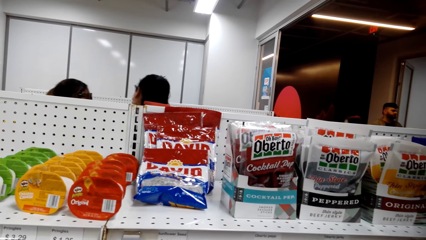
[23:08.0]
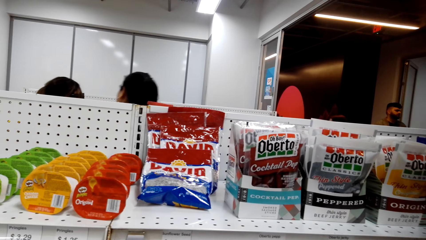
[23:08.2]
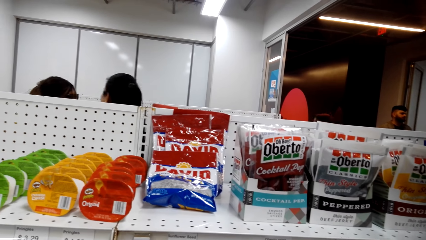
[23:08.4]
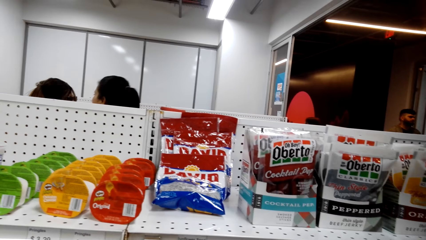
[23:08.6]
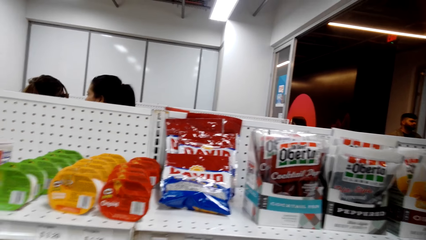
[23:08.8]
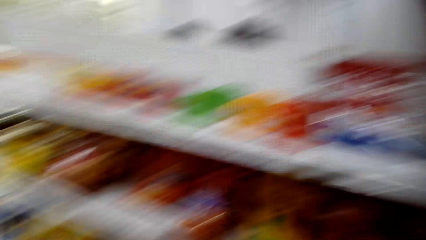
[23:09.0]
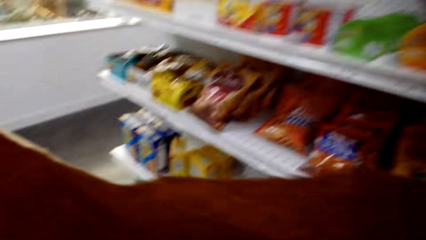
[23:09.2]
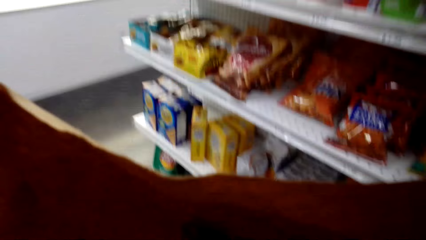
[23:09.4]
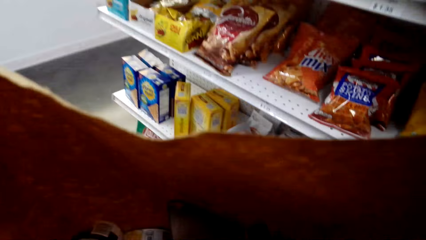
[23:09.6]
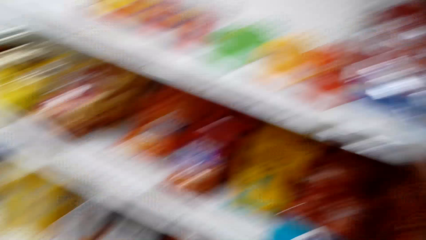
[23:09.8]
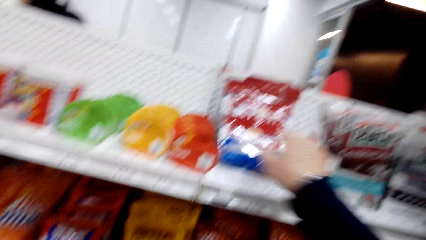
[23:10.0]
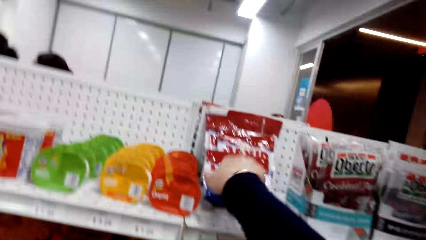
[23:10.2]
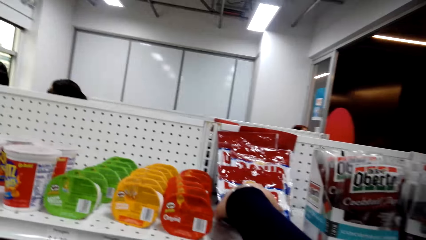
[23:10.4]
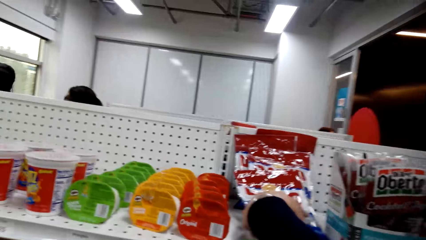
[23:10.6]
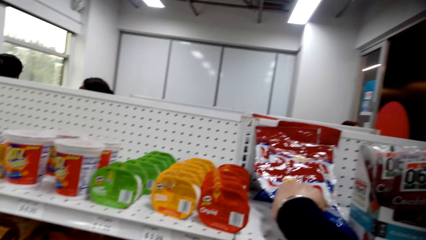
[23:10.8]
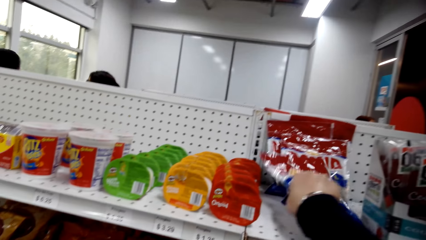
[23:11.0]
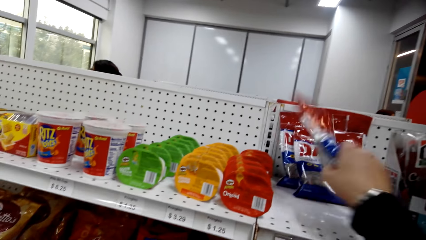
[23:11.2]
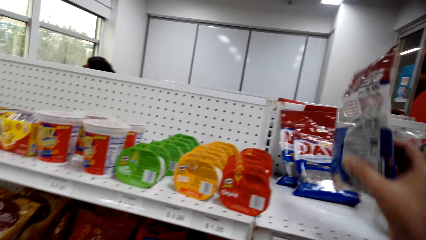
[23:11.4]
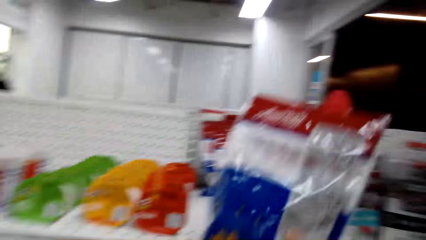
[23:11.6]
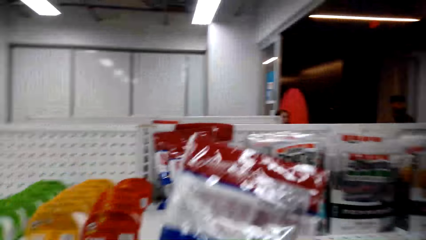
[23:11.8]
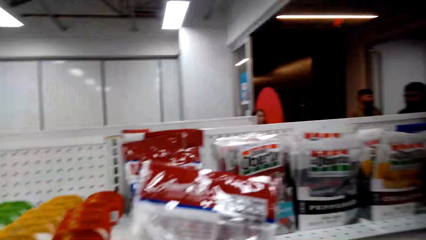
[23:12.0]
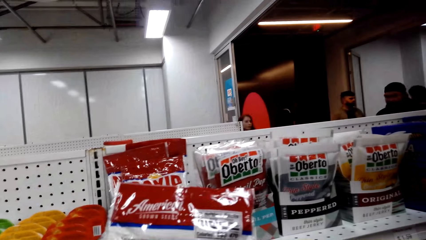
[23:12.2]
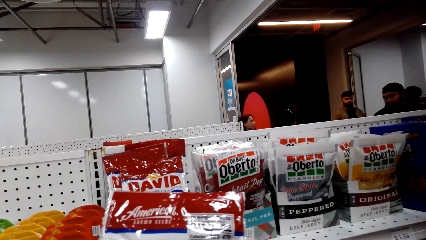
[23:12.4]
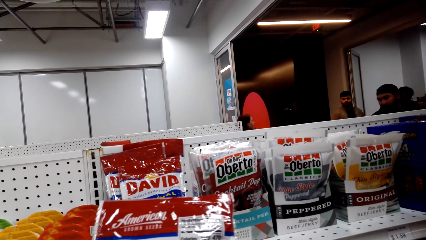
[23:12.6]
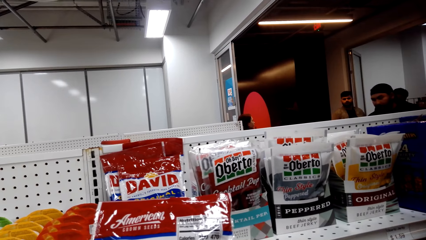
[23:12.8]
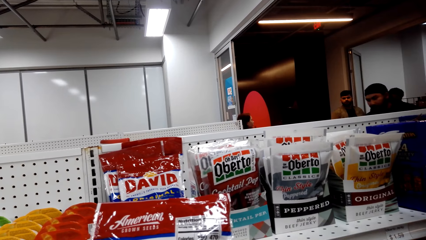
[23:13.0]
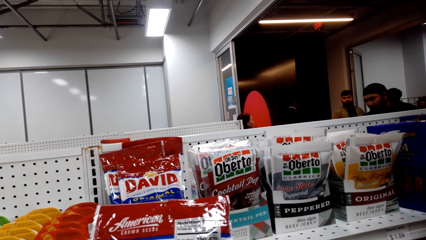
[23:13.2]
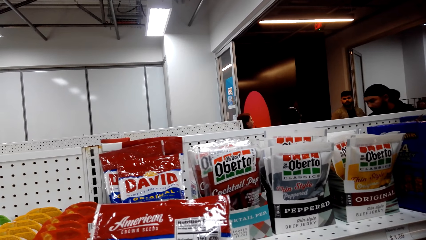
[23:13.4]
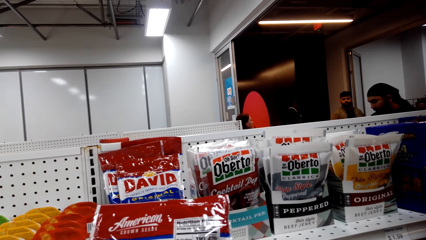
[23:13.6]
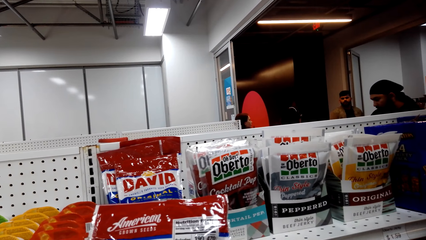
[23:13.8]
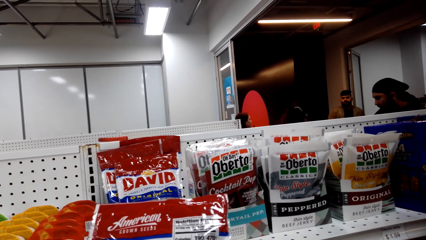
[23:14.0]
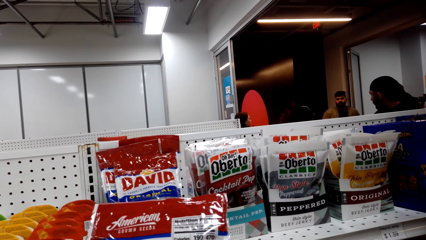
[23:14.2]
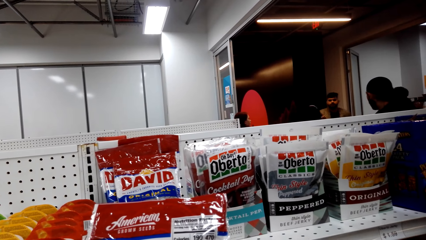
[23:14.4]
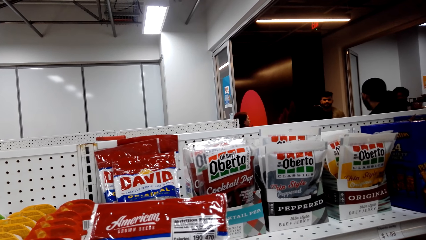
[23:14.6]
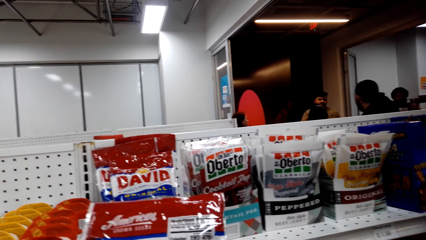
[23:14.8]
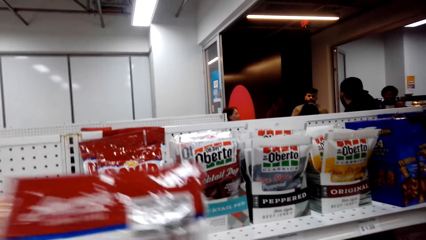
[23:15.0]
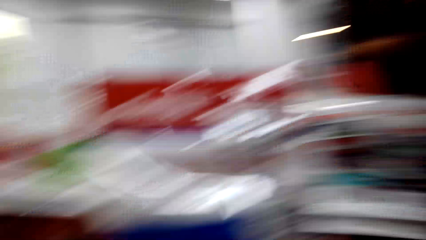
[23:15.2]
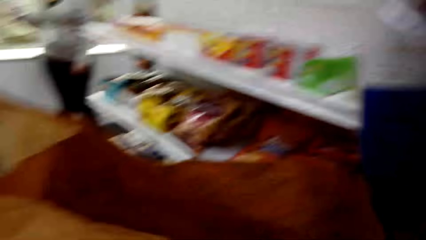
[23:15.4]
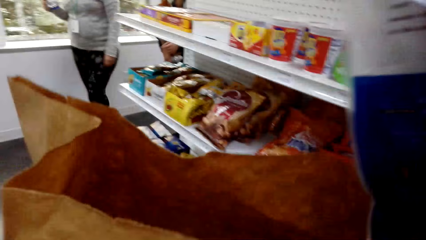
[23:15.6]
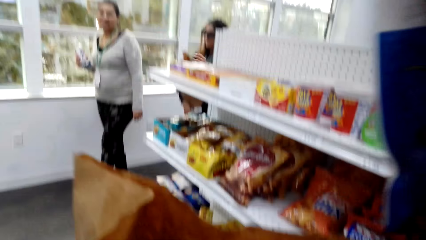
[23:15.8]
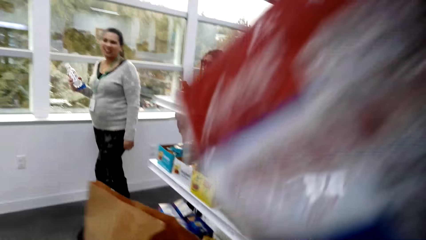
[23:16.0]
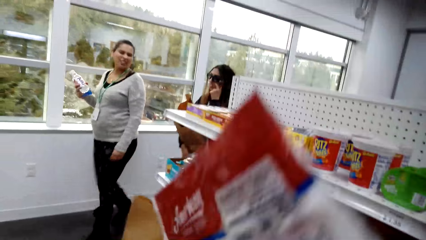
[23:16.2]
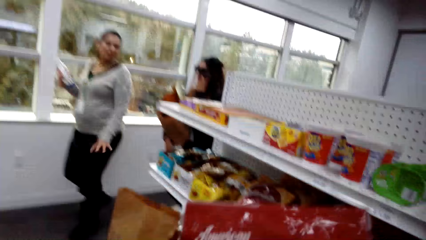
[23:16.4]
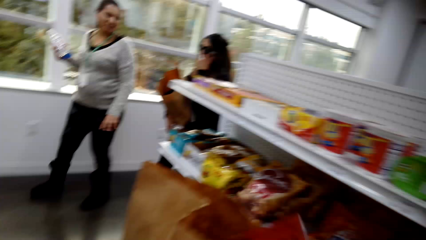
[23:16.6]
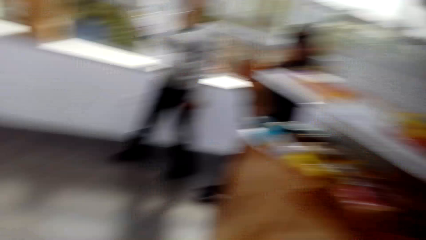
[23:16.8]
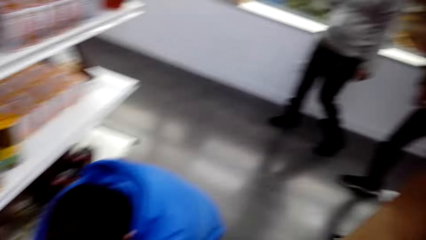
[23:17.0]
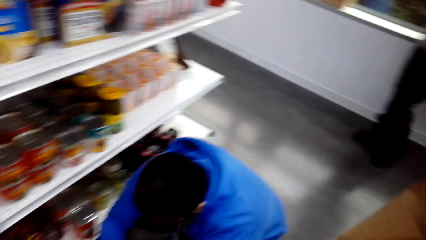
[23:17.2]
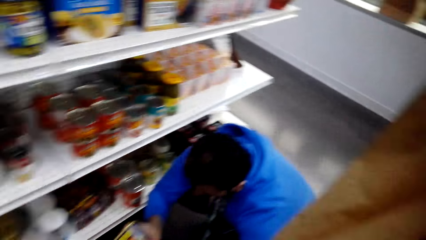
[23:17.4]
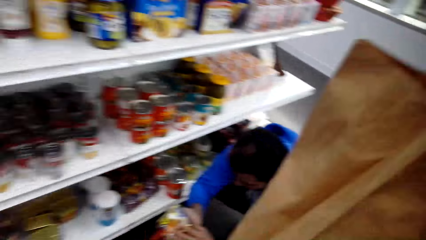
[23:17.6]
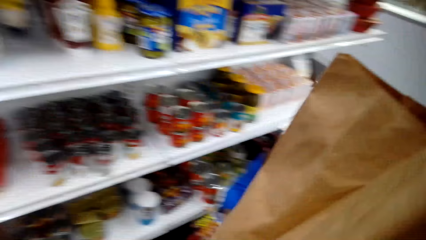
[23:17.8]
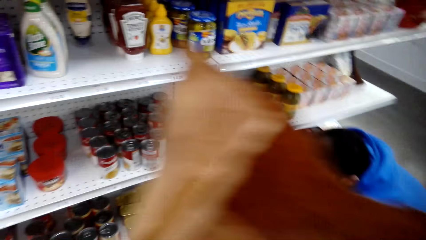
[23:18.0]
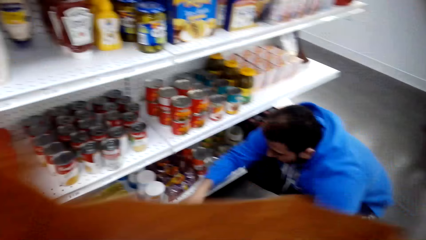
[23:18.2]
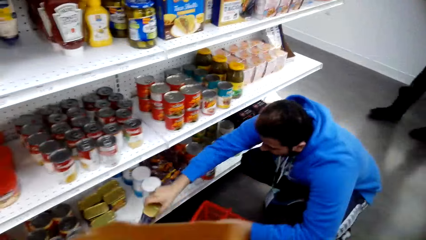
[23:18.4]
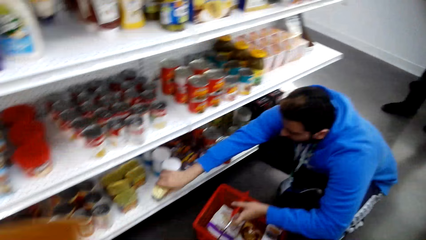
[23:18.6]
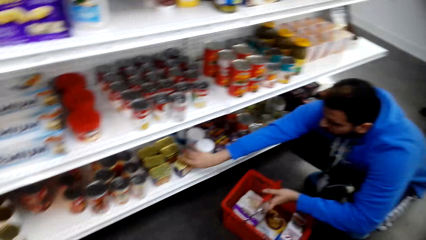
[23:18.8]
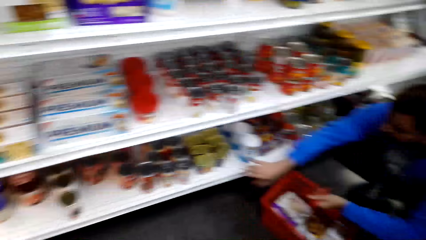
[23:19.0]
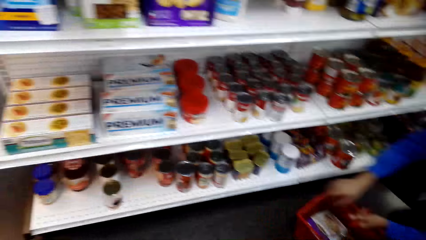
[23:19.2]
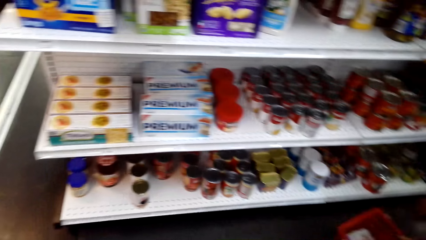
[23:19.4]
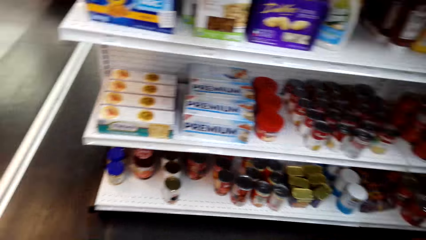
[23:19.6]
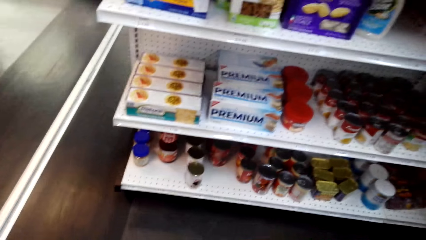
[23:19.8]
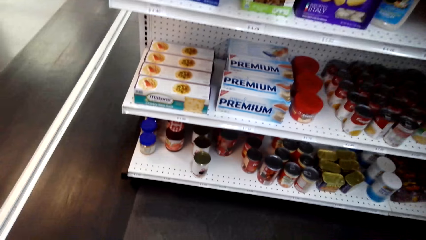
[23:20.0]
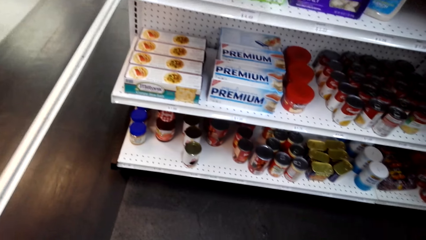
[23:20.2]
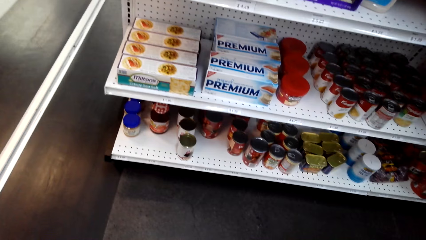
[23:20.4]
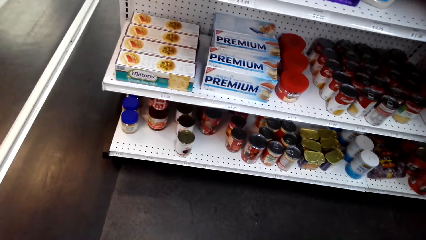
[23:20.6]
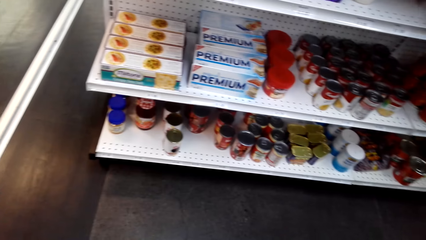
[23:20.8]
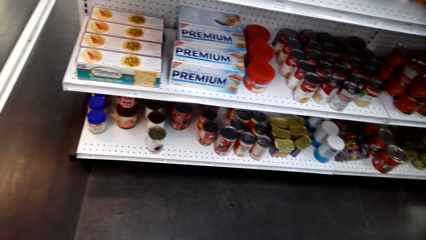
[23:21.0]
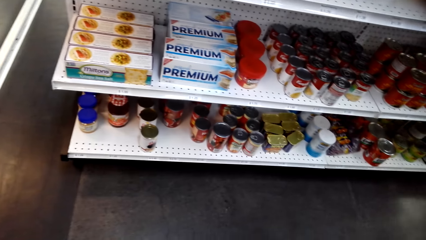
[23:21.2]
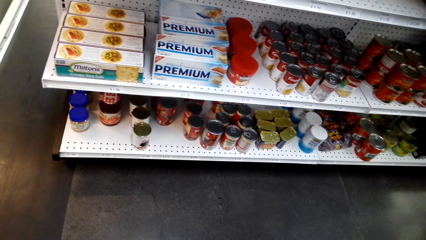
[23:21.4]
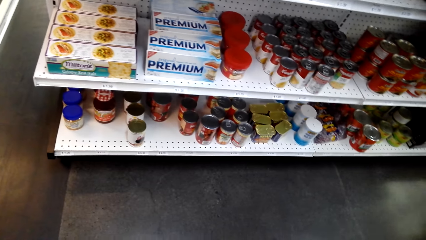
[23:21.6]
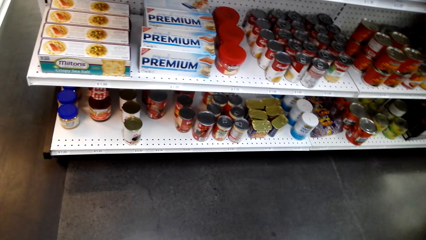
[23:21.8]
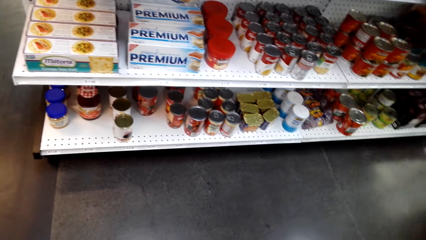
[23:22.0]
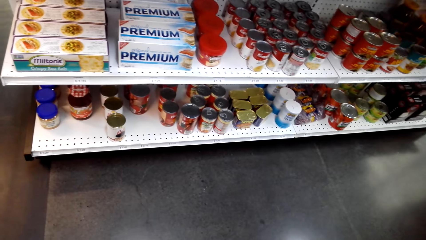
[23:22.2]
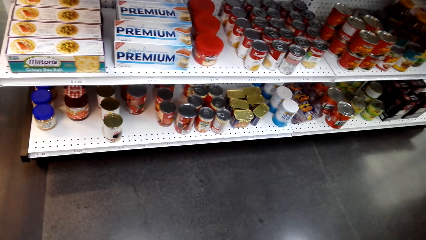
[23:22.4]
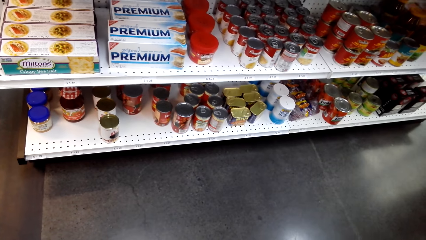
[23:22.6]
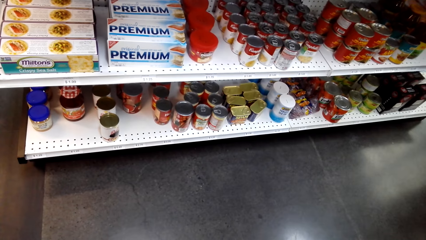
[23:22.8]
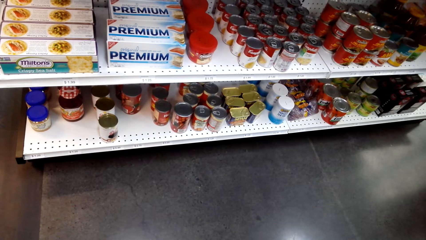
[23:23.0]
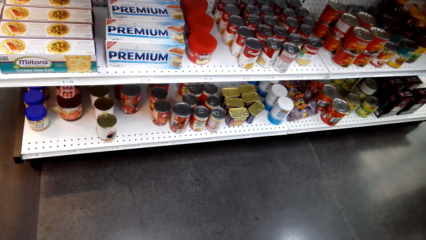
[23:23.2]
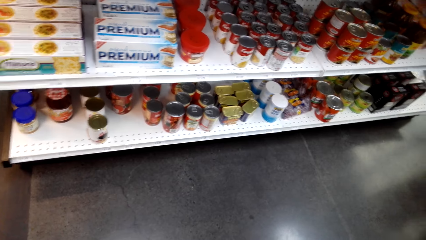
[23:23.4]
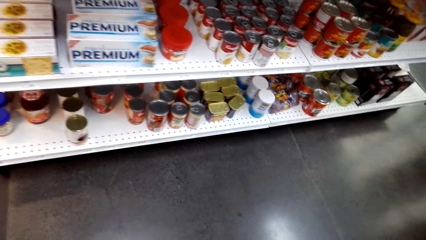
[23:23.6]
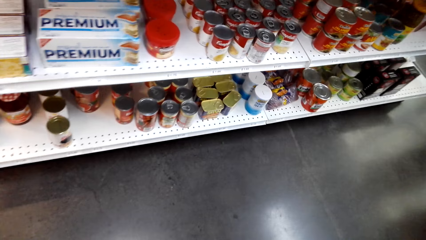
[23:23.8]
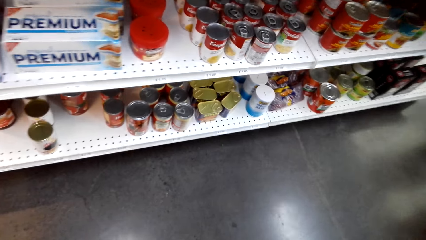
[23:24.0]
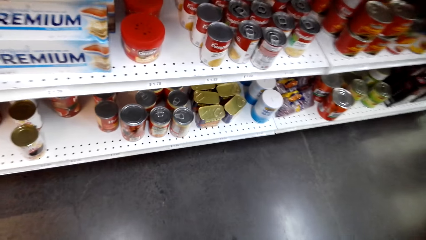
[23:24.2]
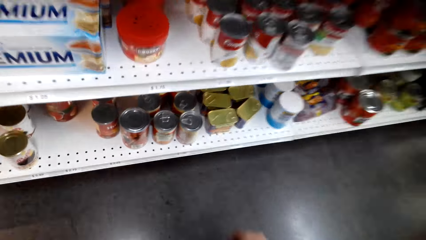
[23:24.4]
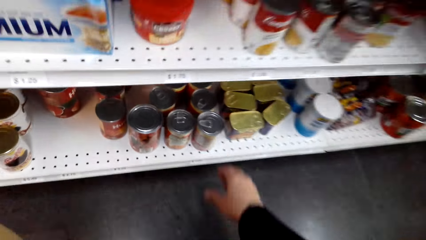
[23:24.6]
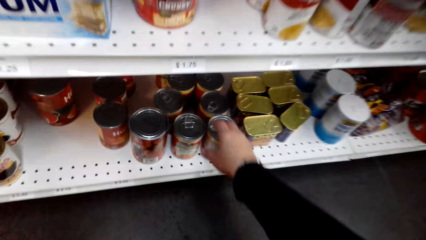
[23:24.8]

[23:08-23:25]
The camera wearer picks a snack or product from the shelf with his right hand. He looks at the product. He walks around the supermarket. He packs the snack.
